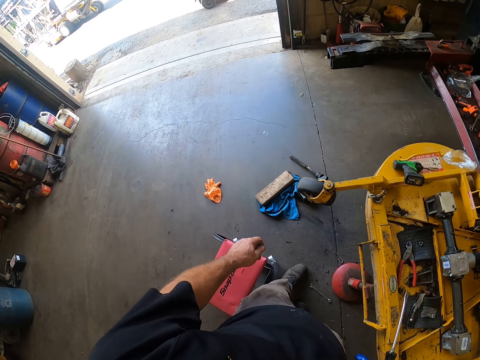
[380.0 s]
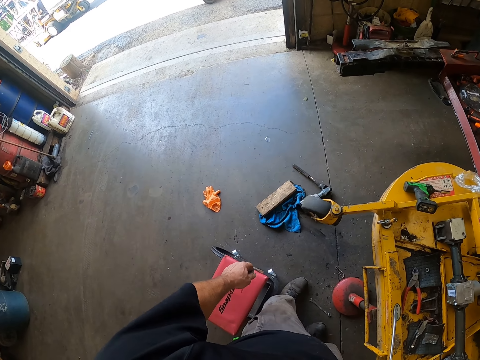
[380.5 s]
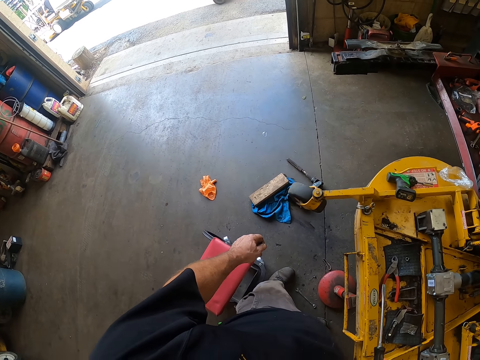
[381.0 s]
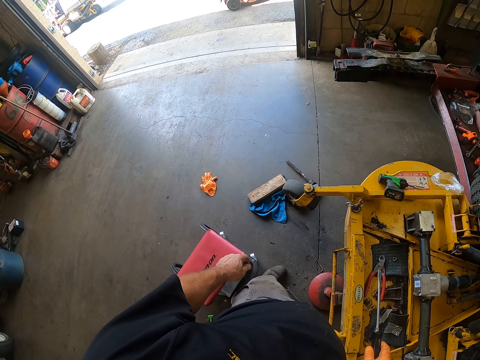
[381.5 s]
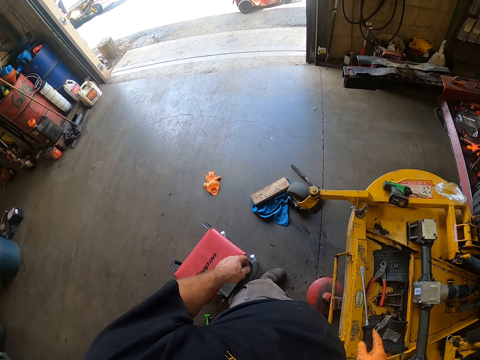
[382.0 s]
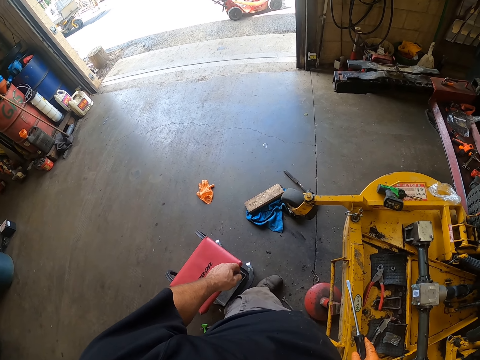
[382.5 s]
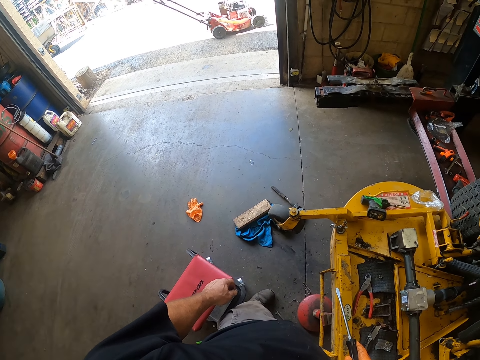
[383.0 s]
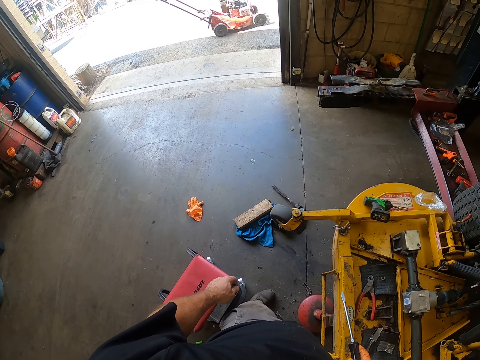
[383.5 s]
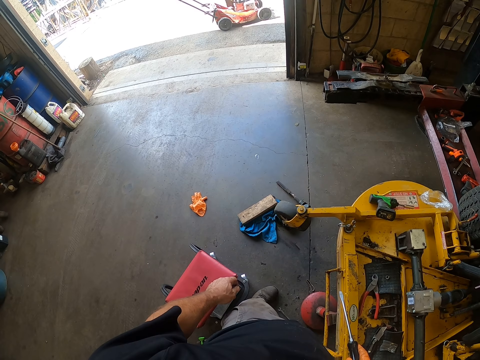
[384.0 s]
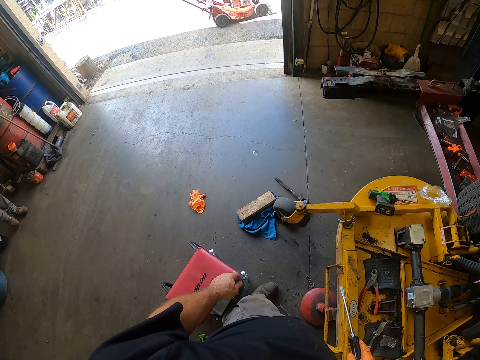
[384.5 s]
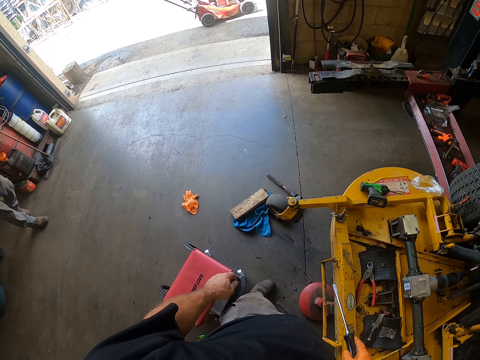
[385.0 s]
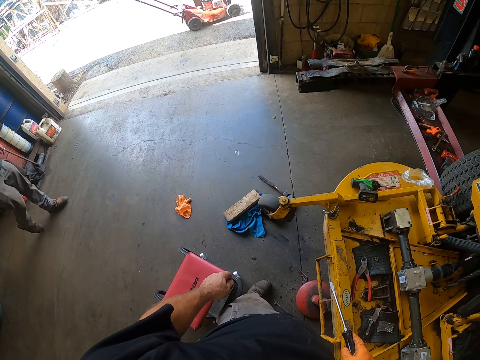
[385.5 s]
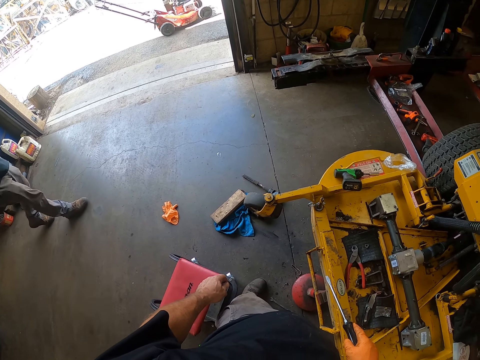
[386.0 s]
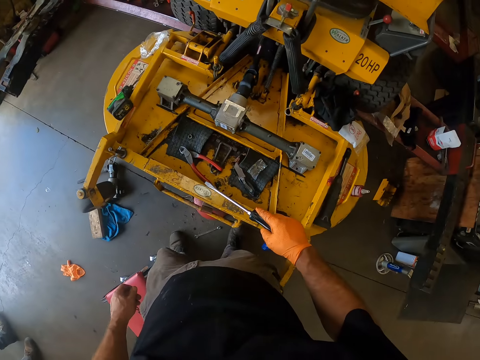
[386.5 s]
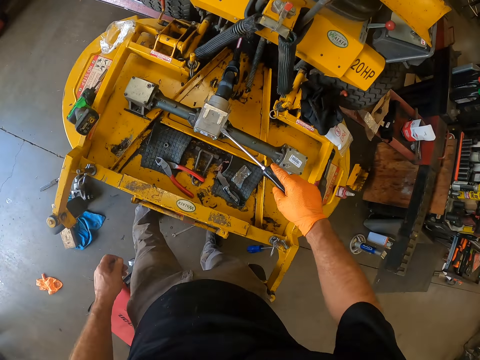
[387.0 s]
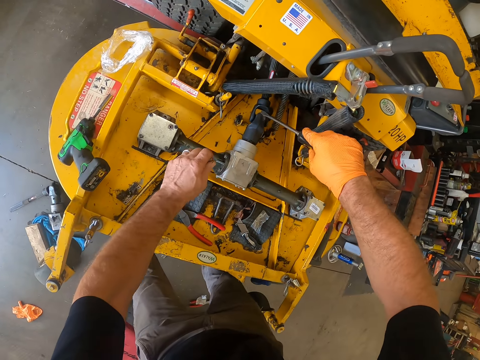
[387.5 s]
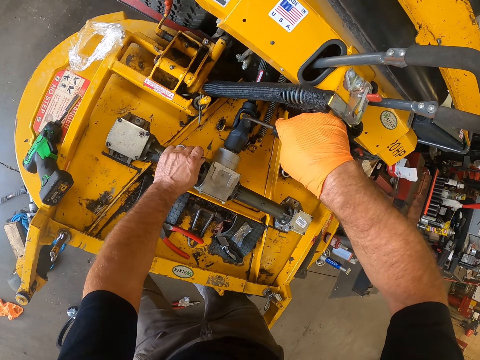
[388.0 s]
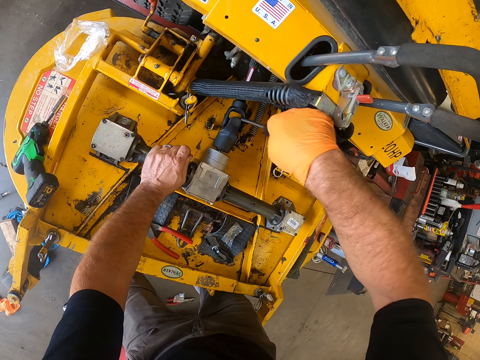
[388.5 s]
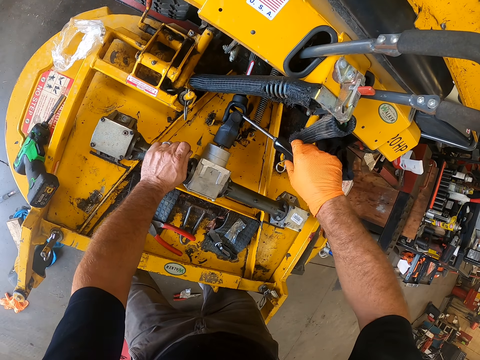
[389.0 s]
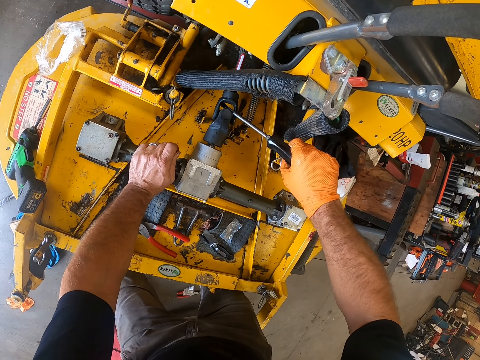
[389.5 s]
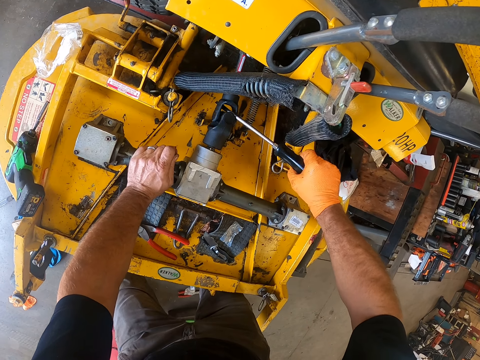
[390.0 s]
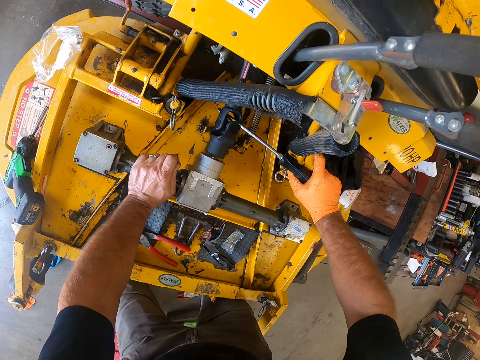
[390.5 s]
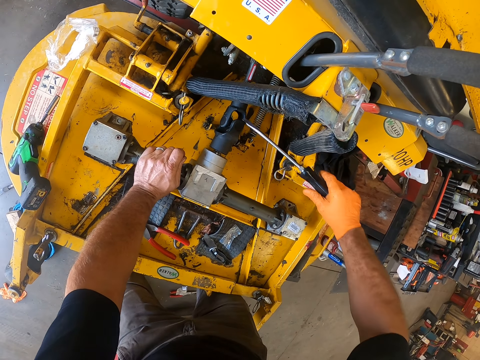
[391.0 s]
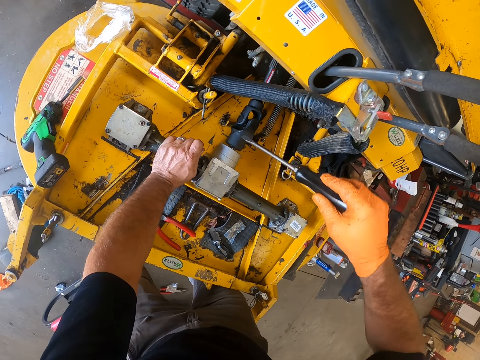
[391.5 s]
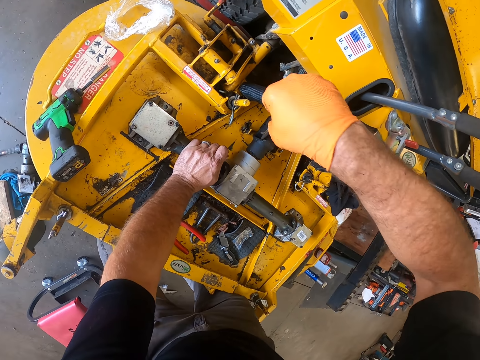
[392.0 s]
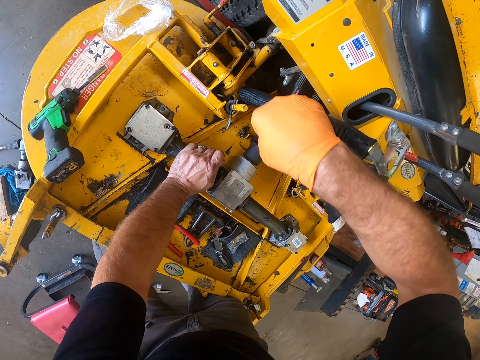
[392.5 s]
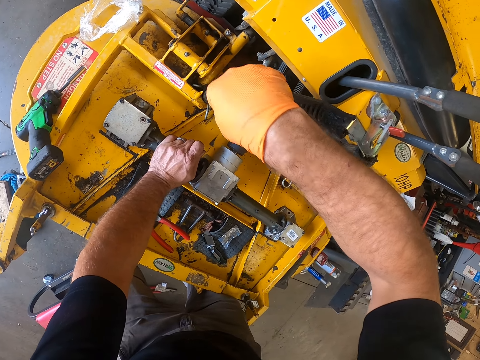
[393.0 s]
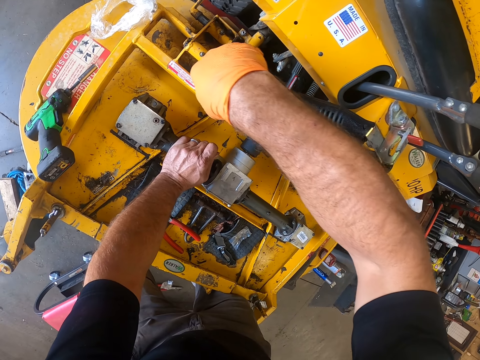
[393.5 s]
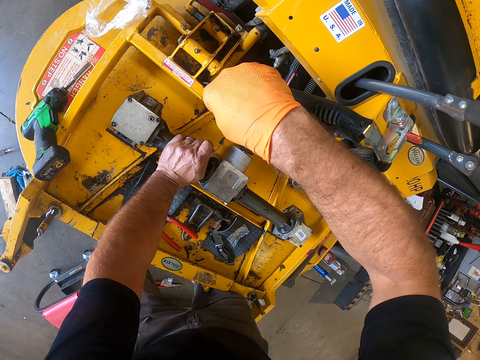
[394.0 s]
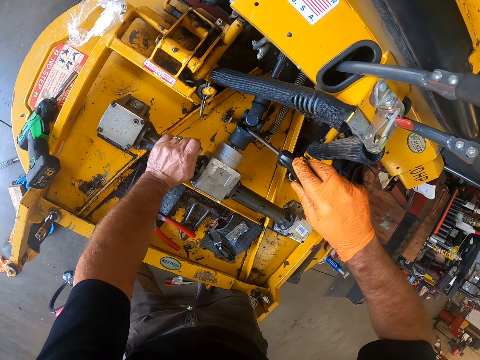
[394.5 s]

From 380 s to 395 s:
The camera wearer stands next to the lawn mower. An apprentice walks toward the camera wearer in the workshop. The camera wearer moves the screwdriver towards something. He holds something. He works on the round-pipe-with-flanges on the auto-lift with the screwdriver in his right hand. He places his left hand on the round-pipe-with-flanges on the auto-lift. He moves the screwdriver away. He fixes something.

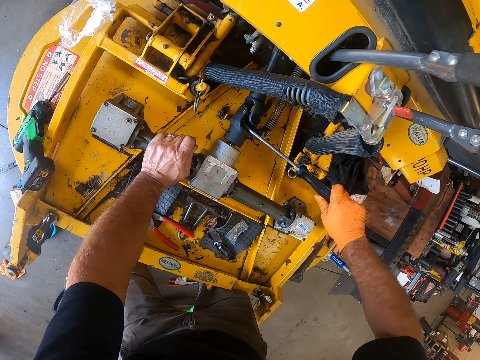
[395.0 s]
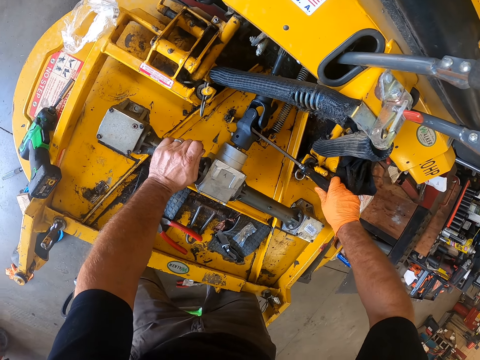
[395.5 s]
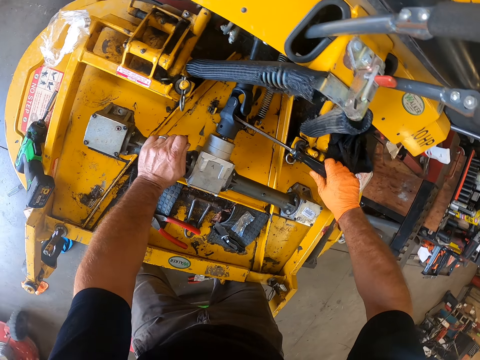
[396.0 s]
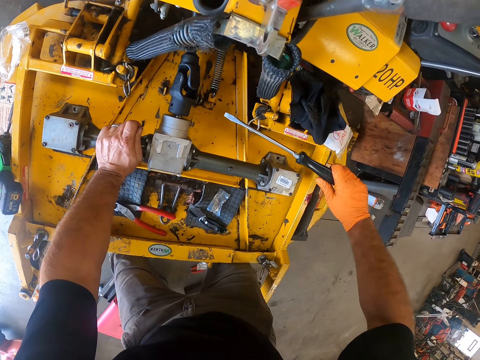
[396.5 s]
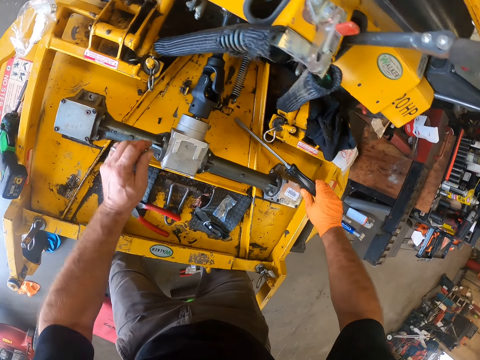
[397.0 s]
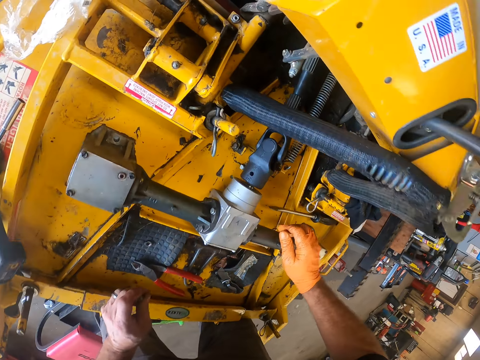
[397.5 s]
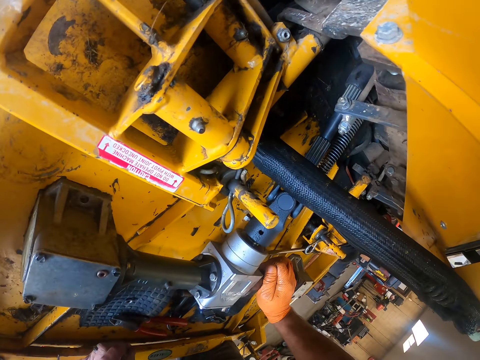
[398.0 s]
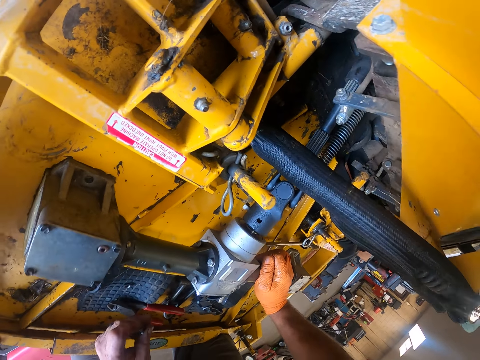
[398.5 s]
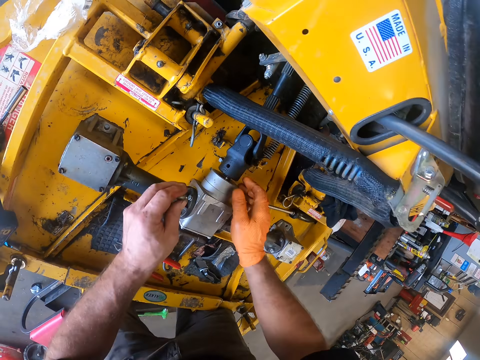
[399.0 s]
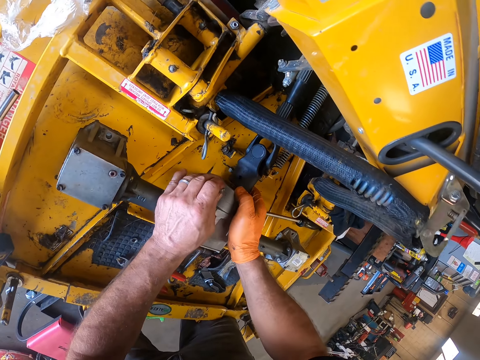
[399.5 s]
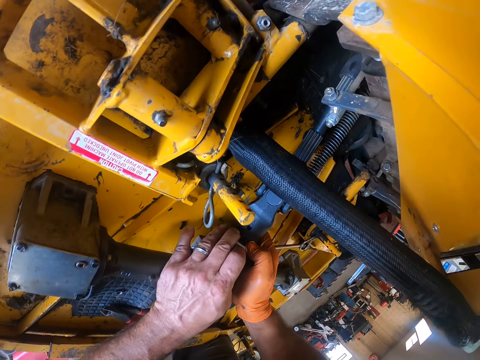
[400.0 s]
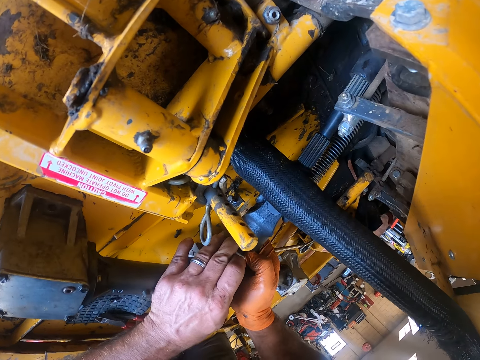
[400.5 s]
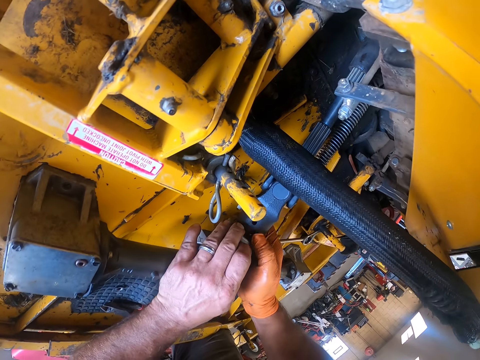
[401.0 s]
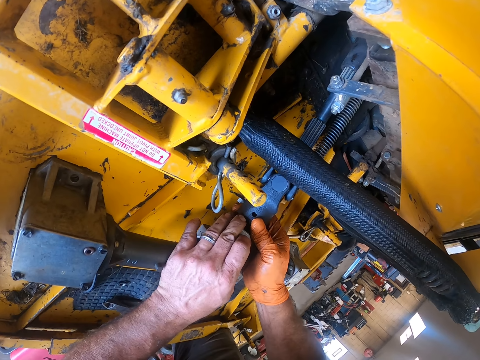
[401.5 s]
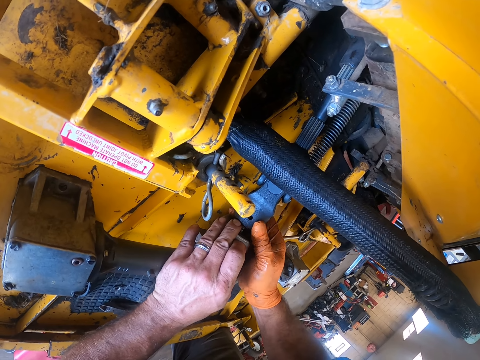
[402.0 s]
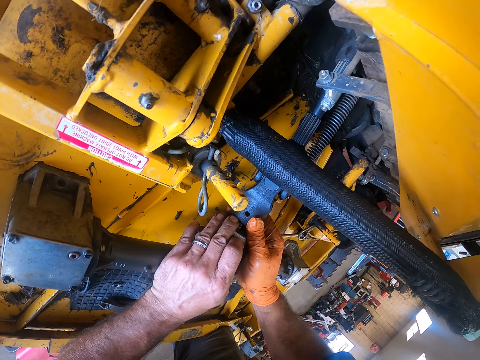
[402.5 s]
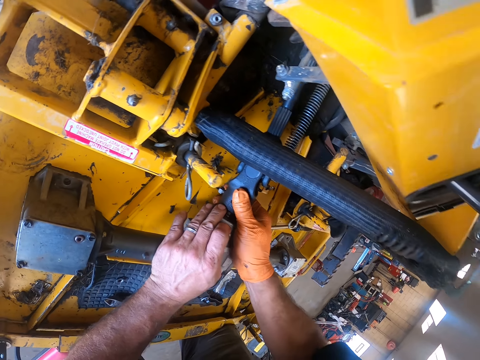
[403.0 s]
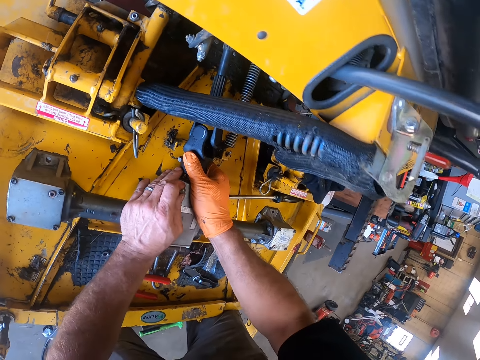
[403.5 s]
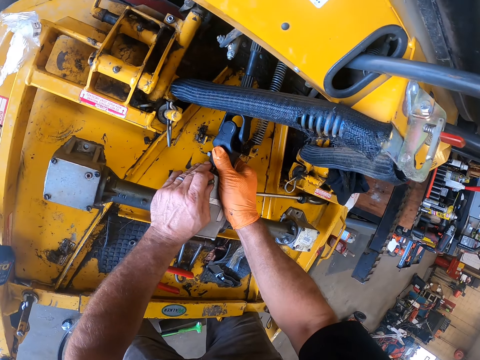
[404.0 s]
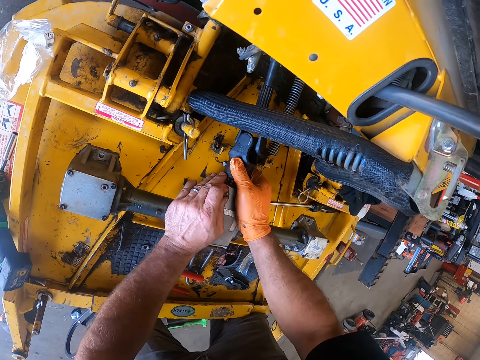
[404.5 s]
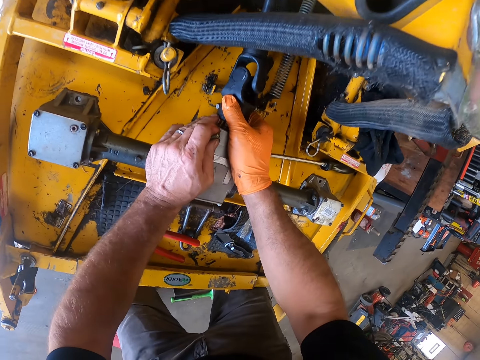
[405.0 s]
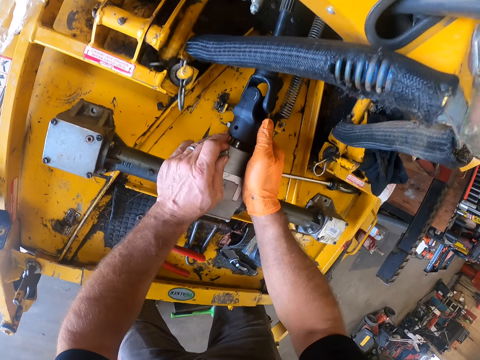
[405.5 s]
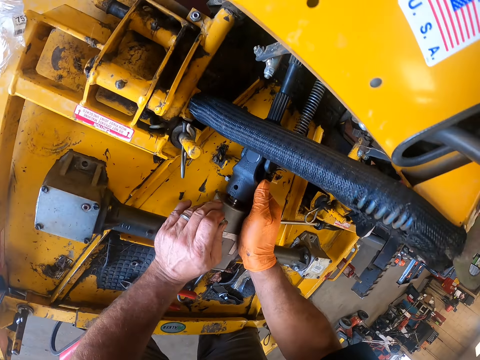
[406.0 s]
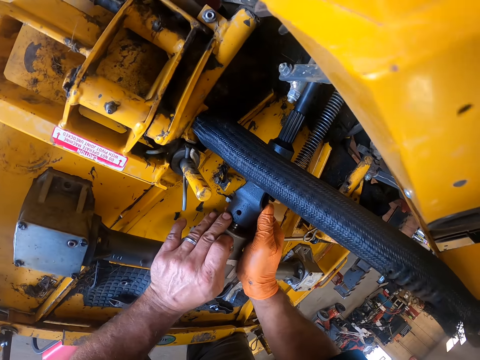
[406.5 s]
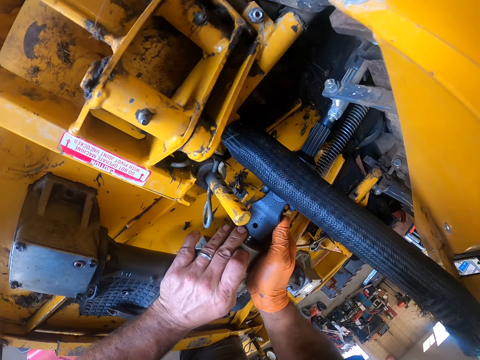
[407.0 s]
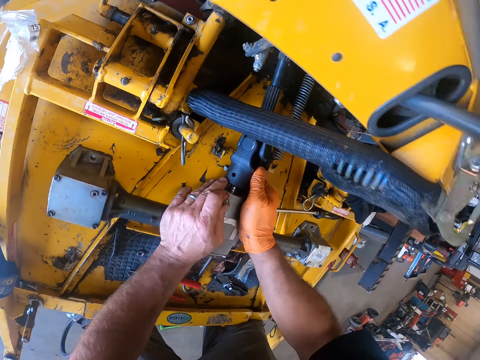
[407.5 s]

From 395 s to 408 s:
The camera wearer removes a screwdriver from something. He lifts the left hand and places the screwdriver on the auto-lift. He rests the hand on something. He holds something. He moves a bolt to something. He adjusts the round pipe with flanges on the auto-lift with both hands. He adjusts something. He moves a finger.
